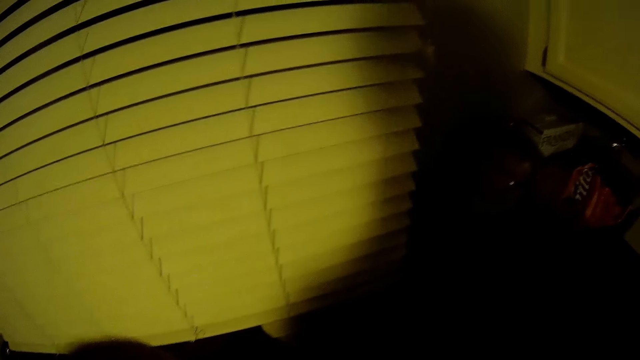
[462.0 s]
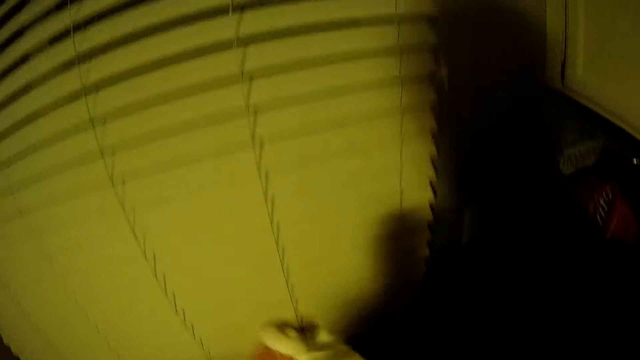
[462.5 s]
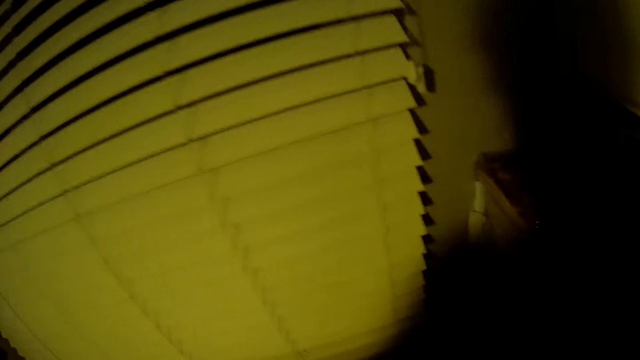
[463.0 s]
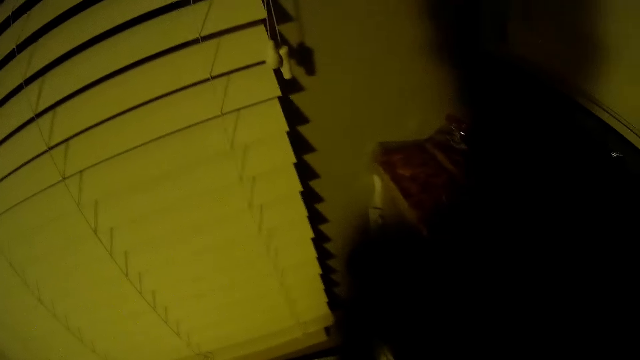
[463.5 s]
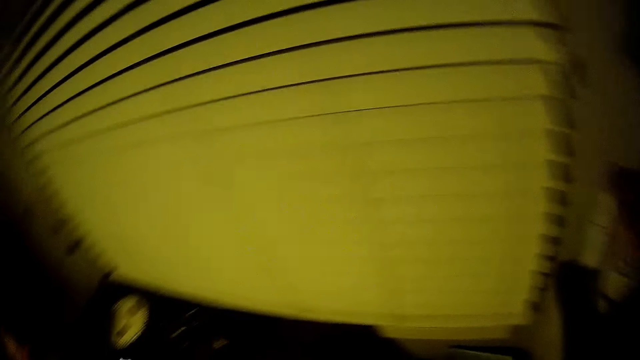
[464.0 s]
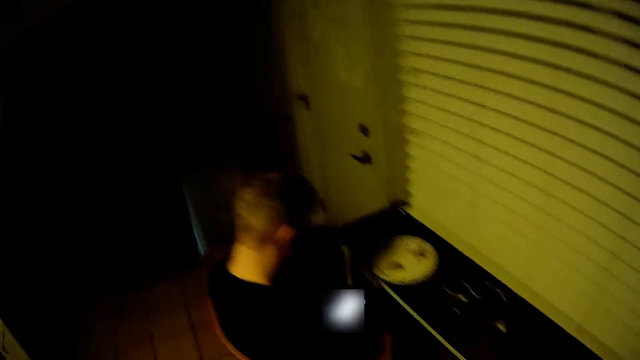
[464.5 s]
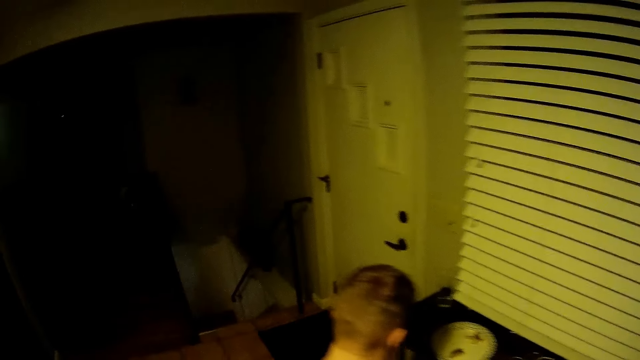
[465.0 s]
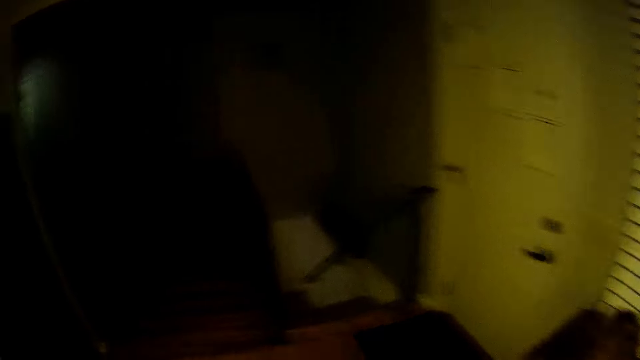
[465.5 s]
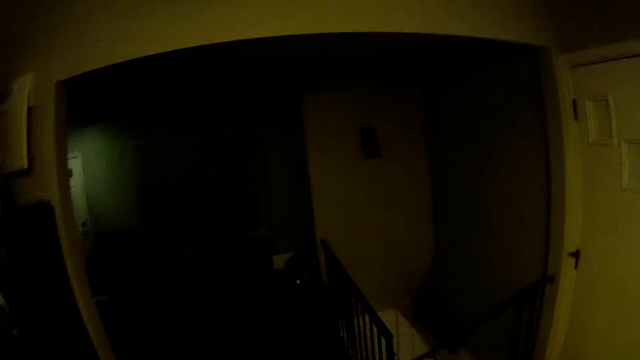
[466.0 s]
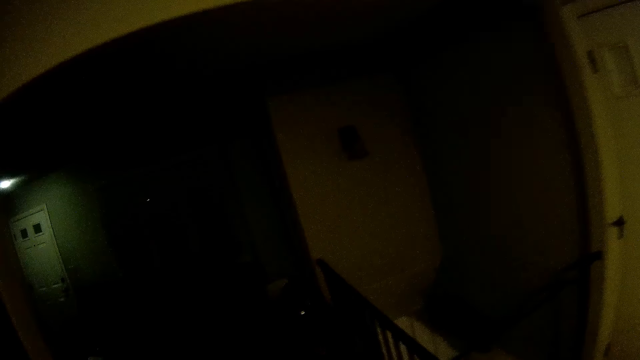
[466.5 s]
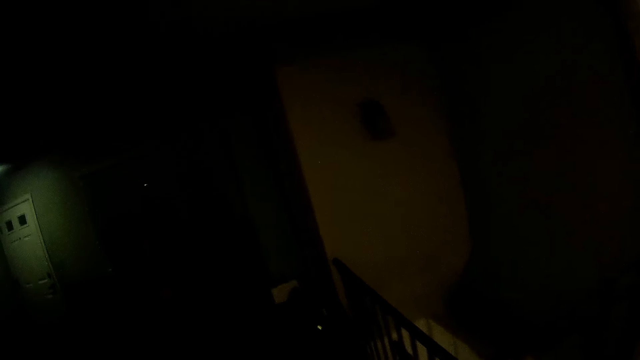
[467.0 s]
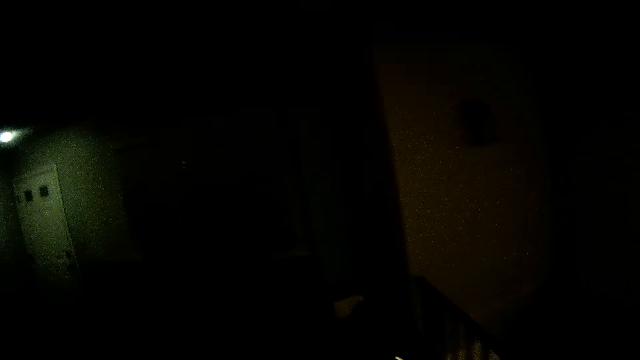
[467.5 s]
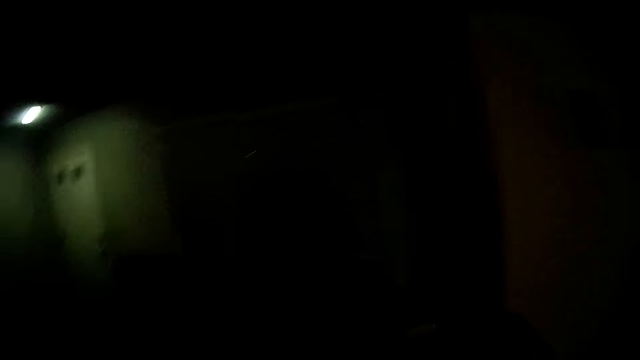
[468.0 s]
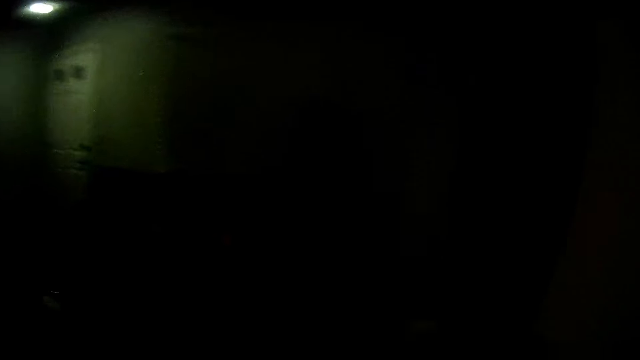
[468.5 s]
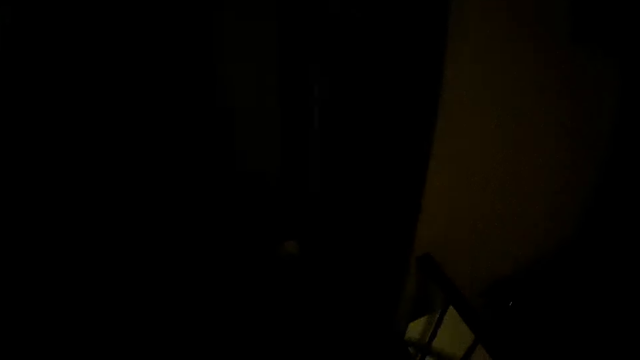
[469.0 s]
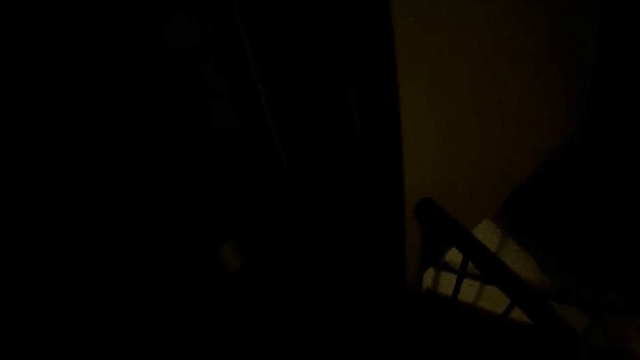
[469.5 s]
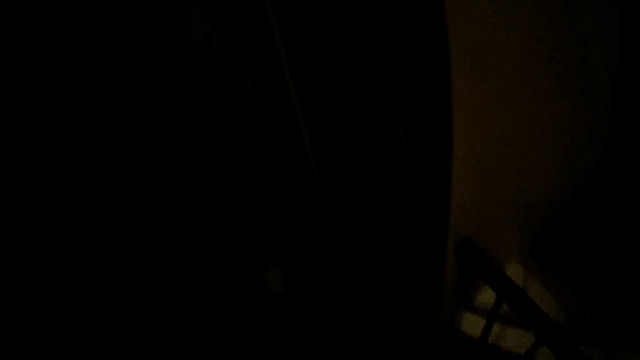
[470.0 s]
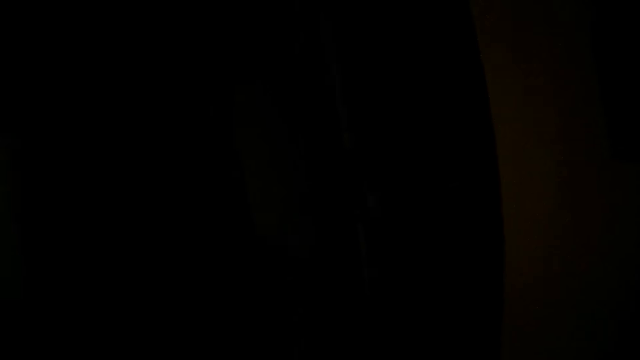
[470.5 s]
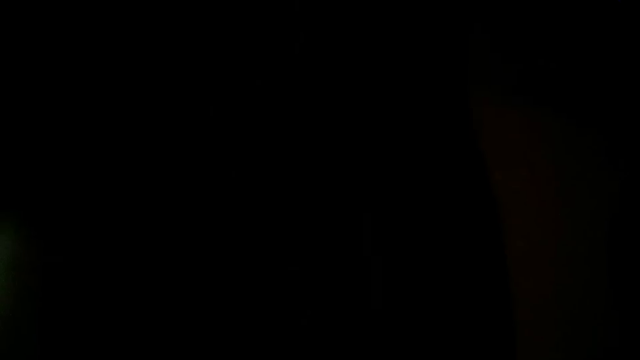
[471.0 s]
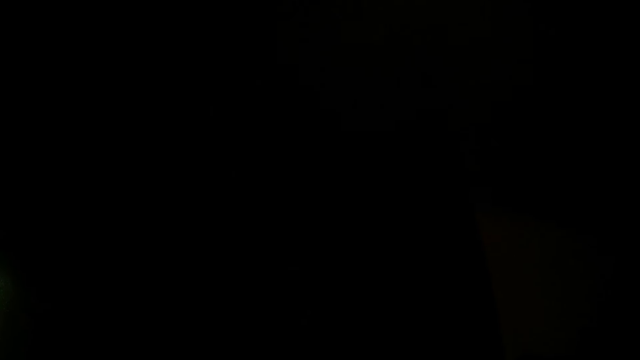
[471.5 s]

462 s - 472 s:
A man sits on a chair. The camera wearer walks in the house.

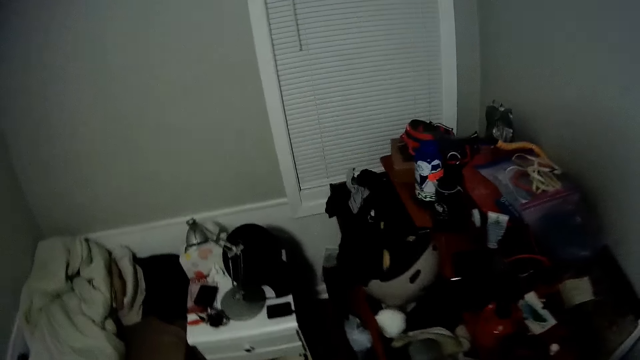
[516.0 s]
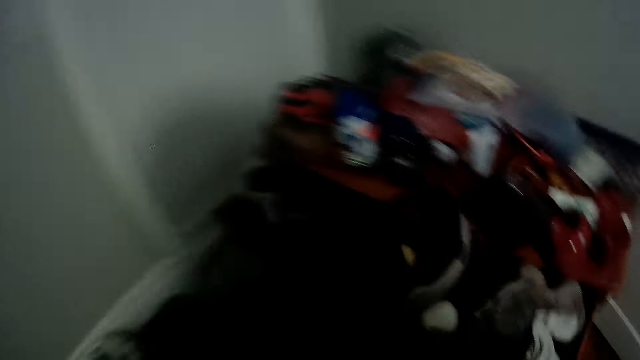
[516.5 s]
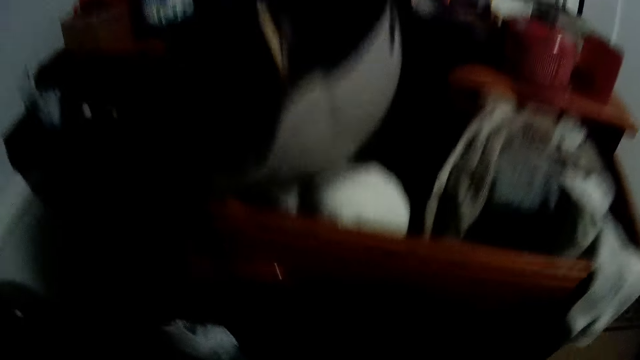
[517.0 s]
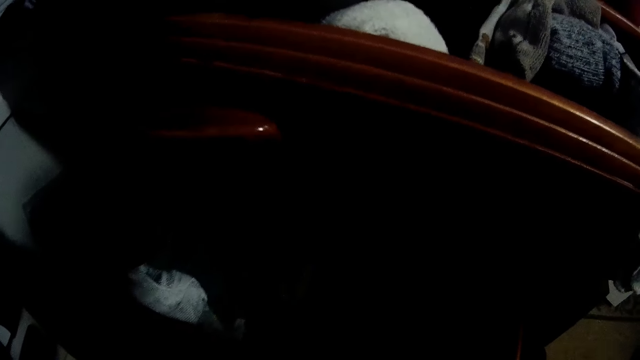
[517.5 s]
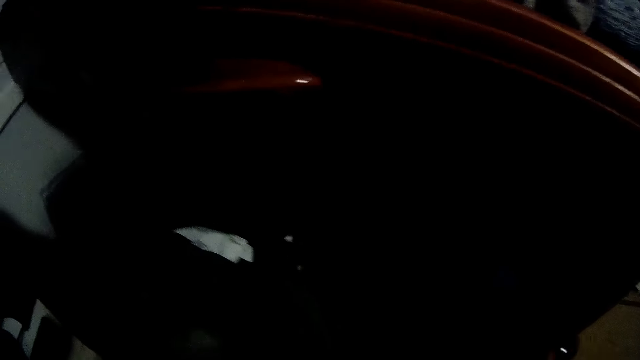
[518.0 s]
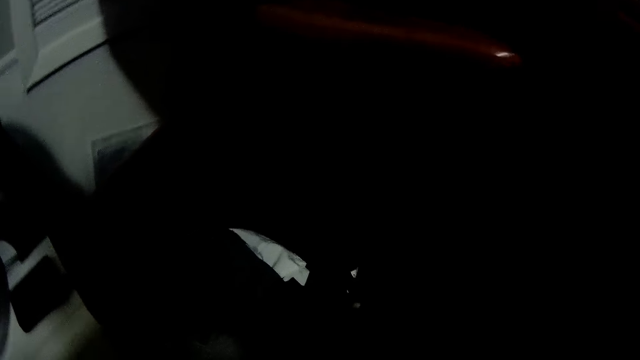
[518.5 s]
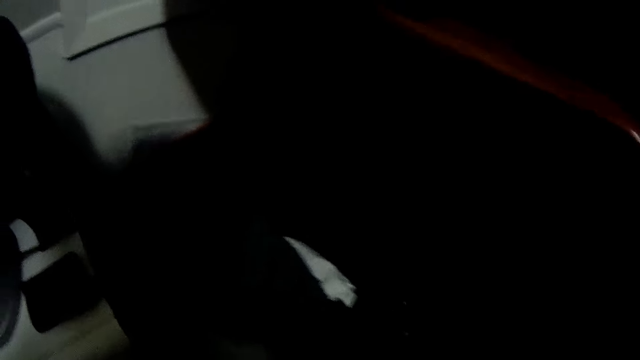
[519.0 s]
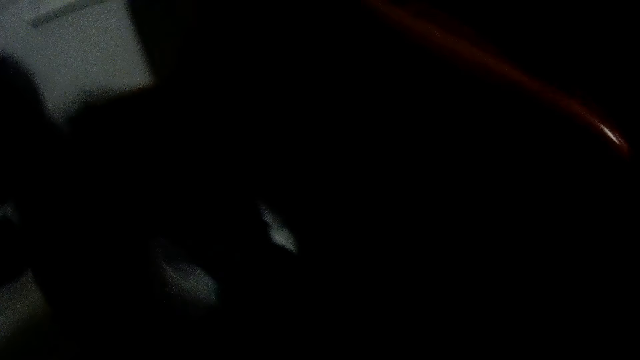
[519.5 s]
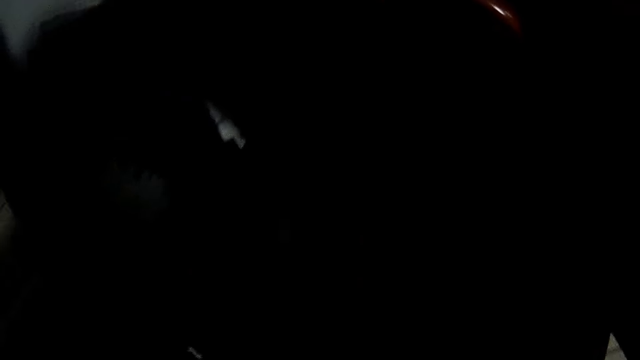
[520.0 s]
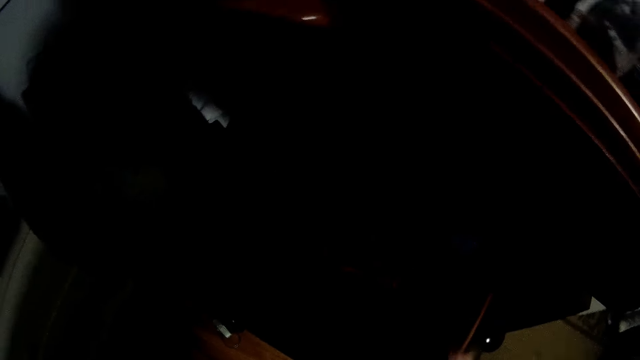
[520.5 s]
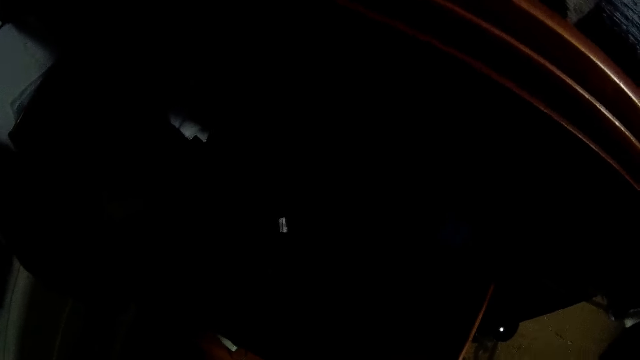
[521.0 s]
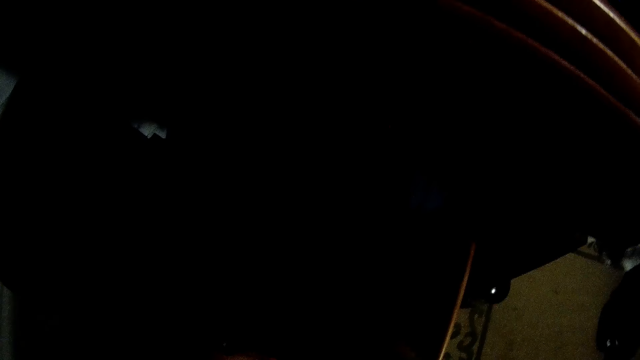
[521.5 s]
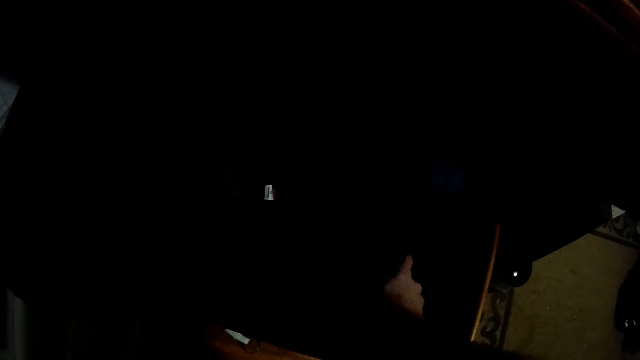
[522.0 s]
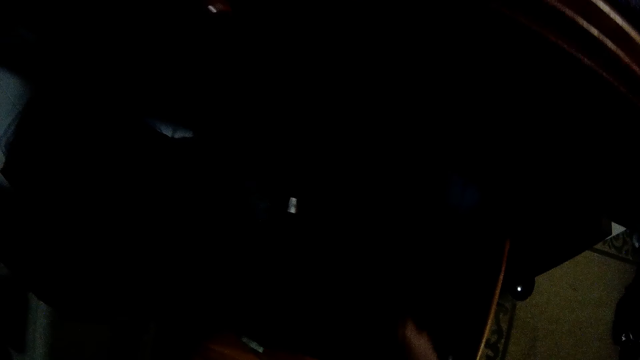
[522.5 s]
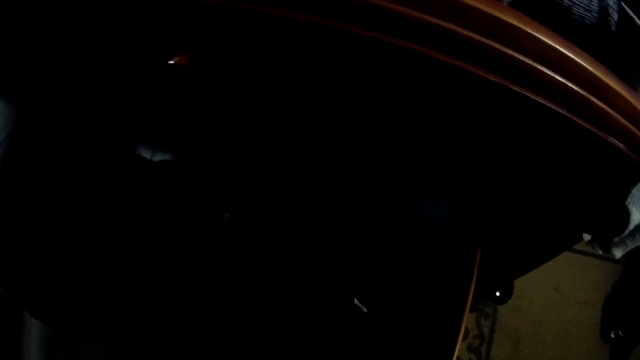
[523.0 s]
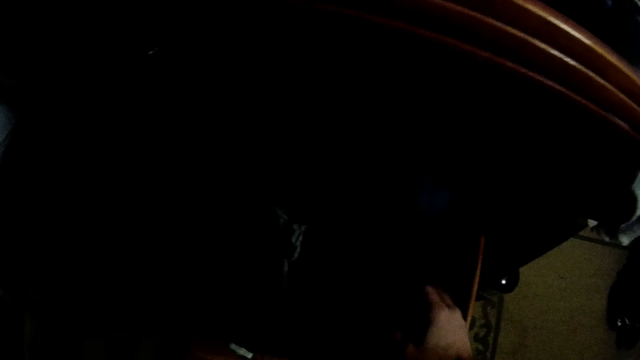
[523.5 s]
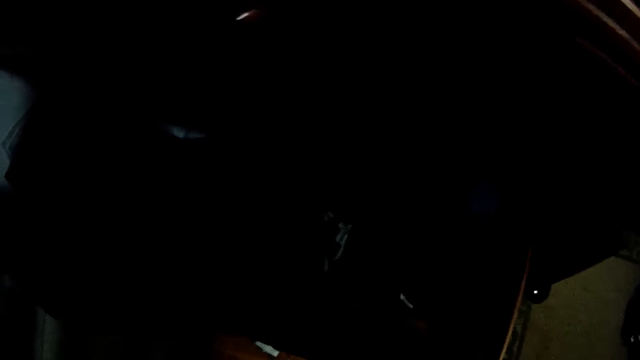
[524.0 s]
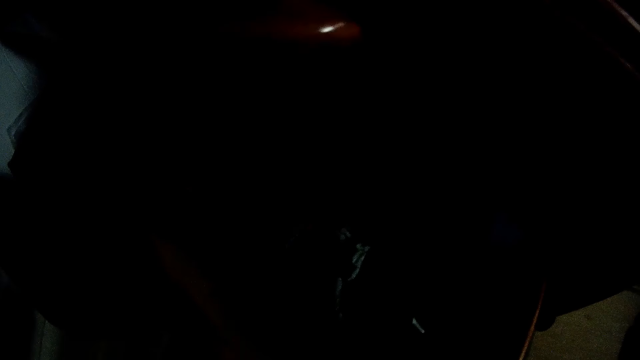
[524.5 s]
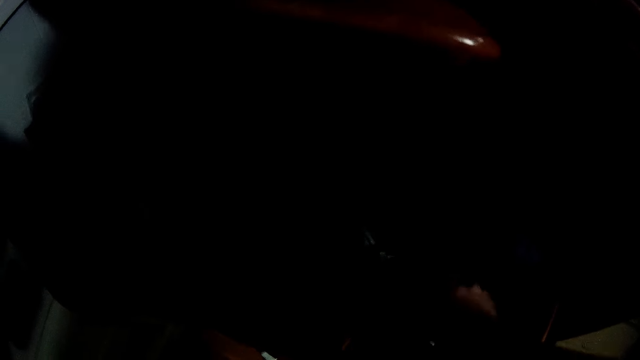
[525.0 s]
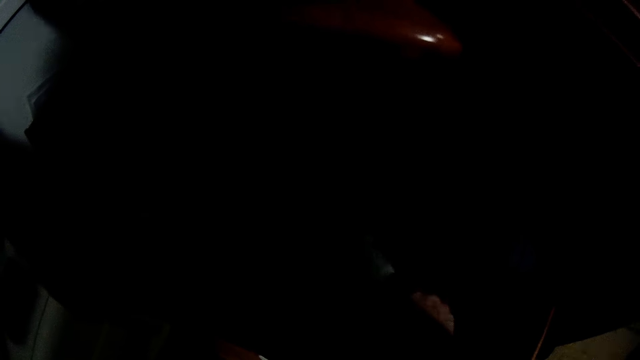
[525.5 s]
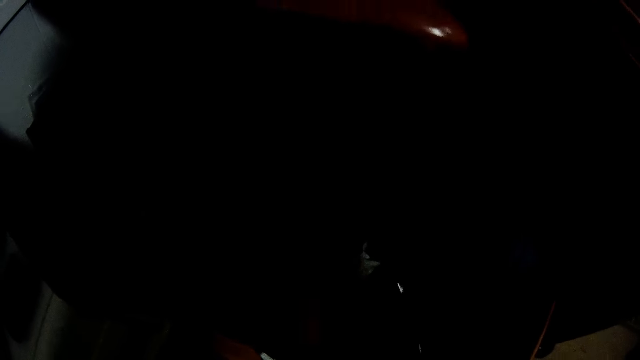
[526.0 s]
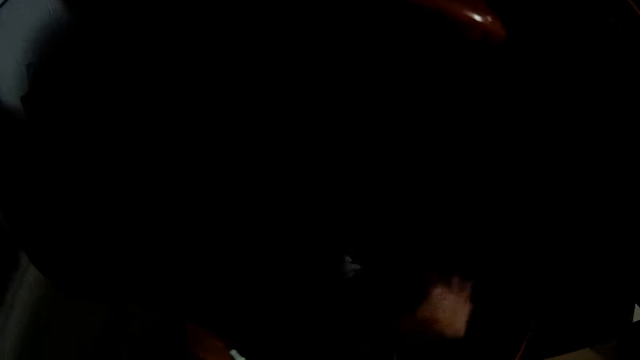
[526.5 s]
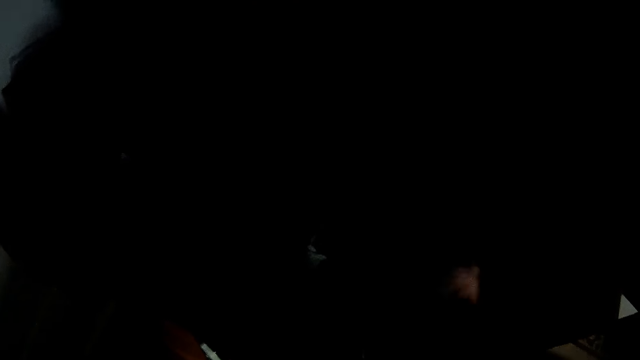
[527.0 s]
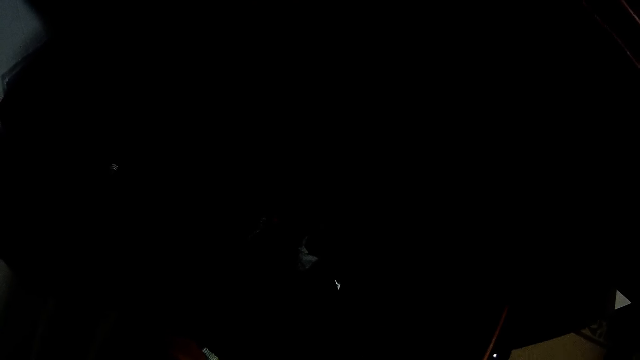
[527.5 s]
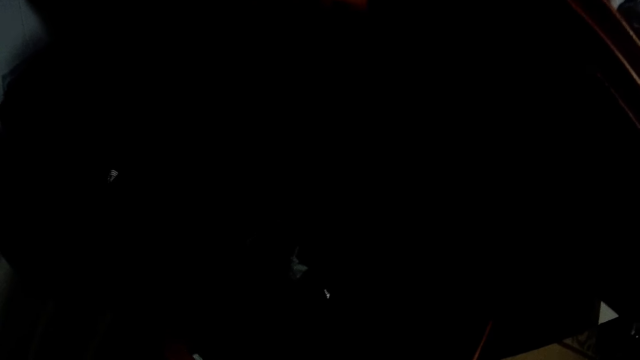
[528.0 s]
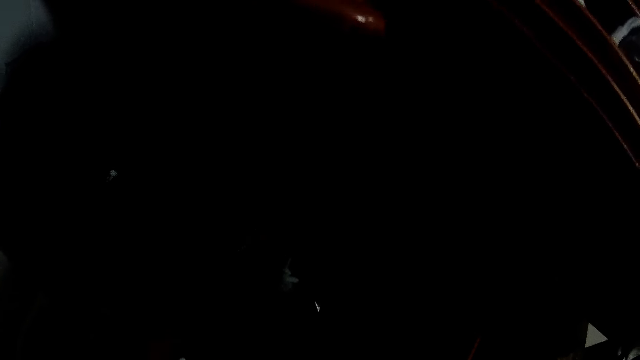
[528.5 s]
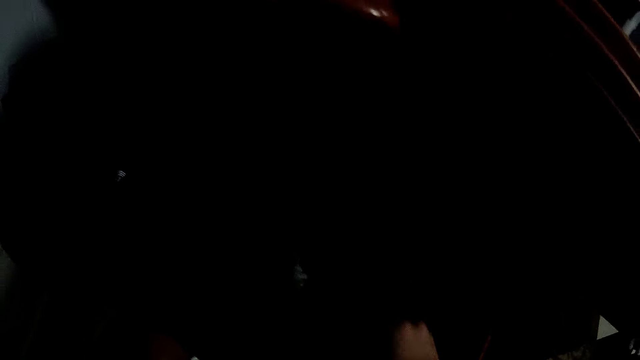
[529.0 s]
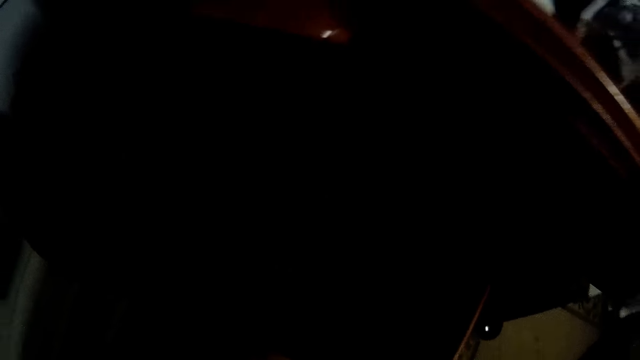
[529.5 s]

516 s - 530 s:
The camera wearer pulls out a drawer under the table. He searches the drawer under the table with his hands. He arranges clothes.
